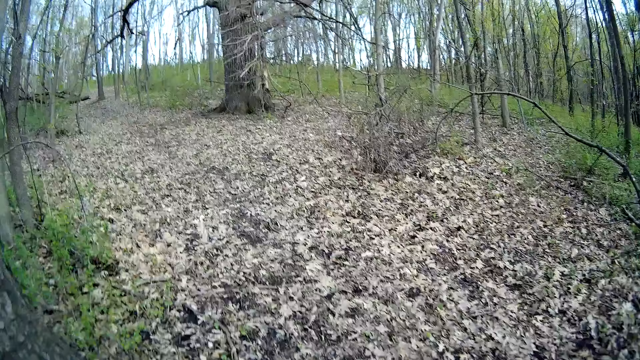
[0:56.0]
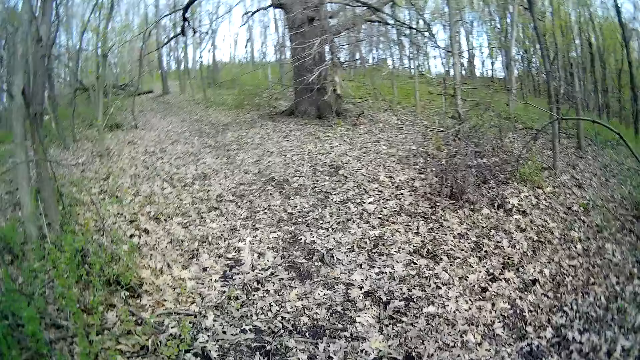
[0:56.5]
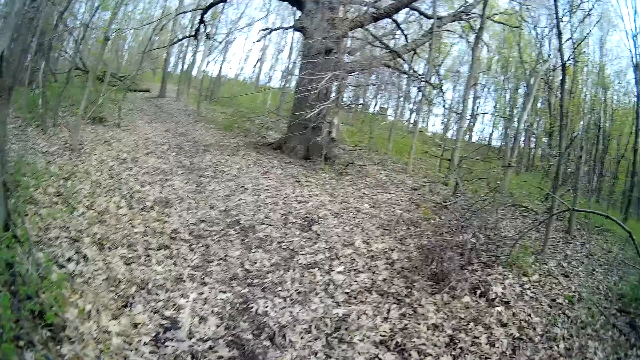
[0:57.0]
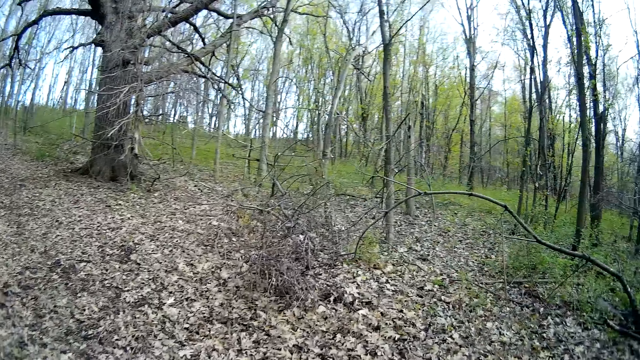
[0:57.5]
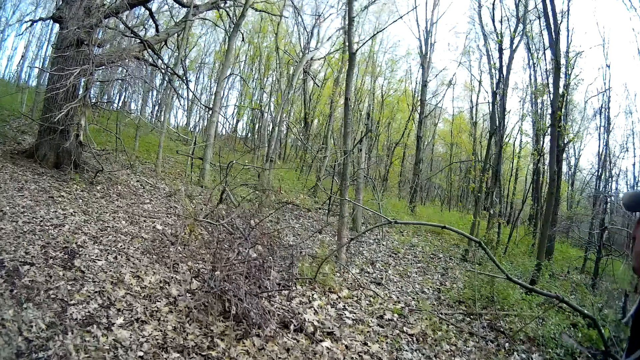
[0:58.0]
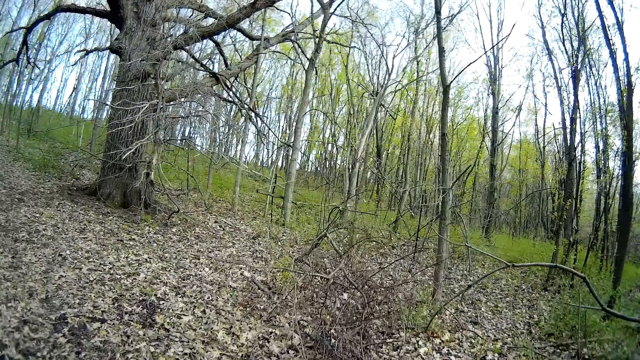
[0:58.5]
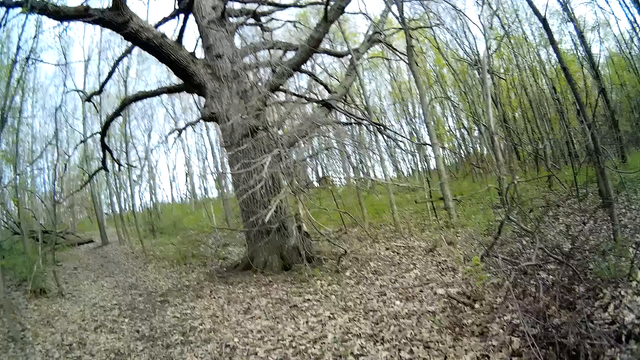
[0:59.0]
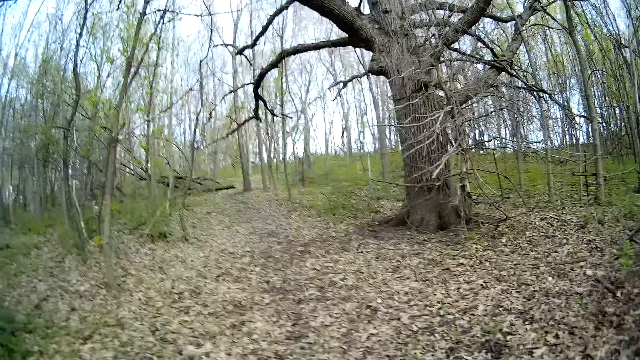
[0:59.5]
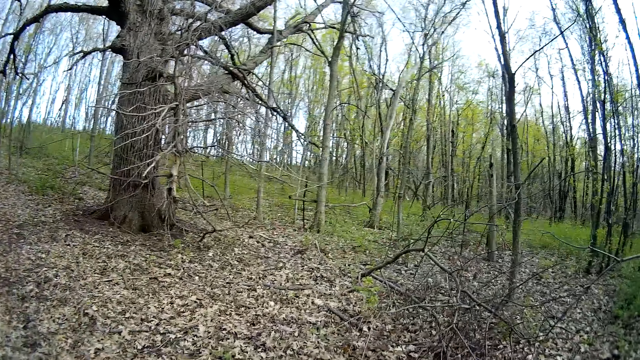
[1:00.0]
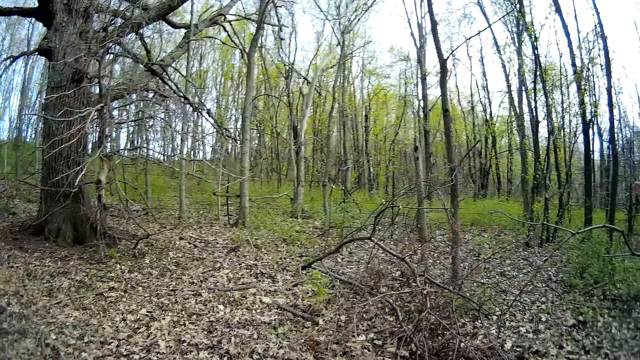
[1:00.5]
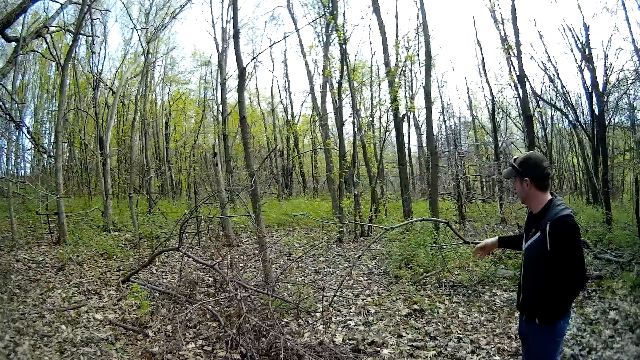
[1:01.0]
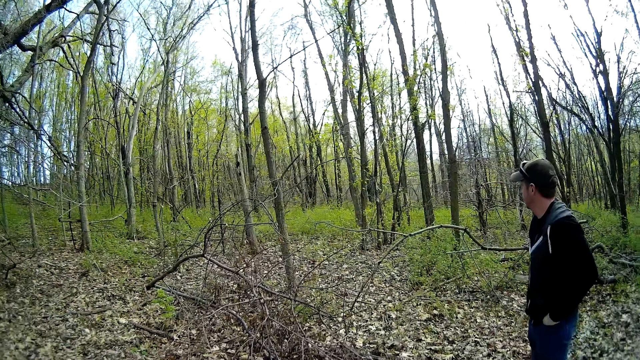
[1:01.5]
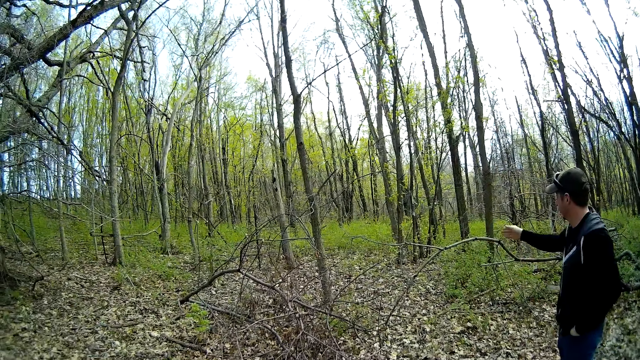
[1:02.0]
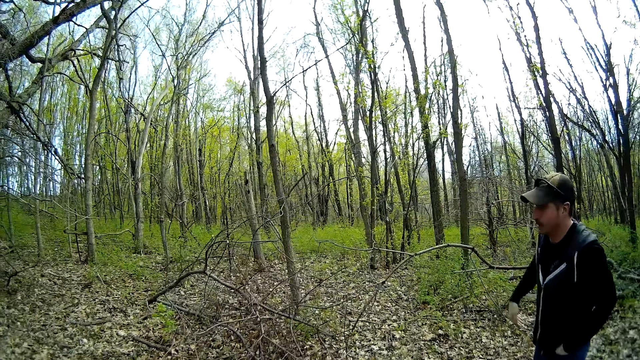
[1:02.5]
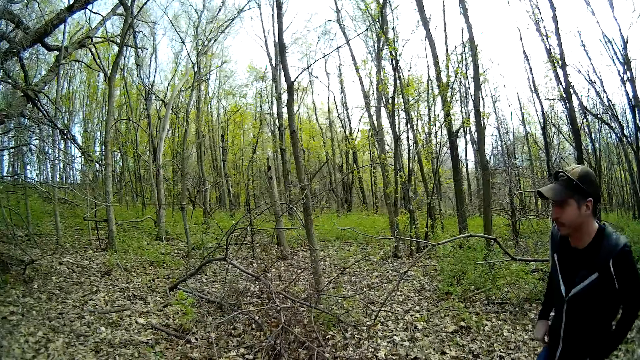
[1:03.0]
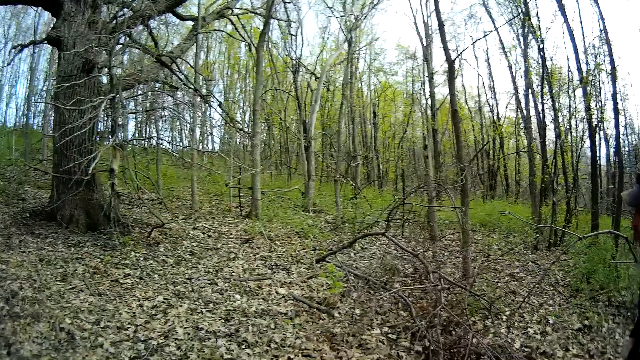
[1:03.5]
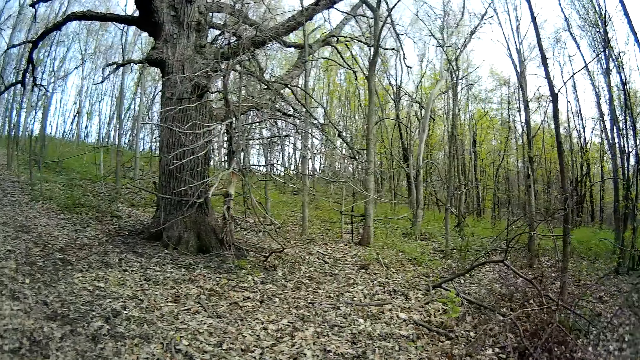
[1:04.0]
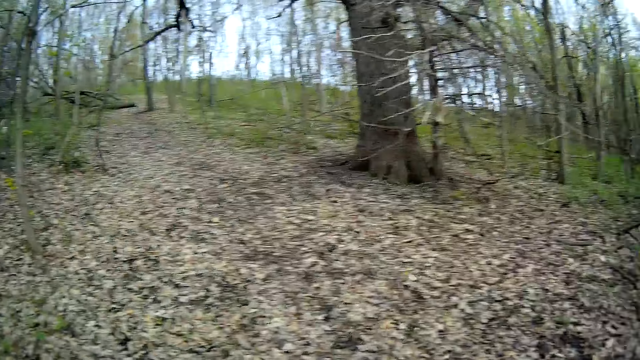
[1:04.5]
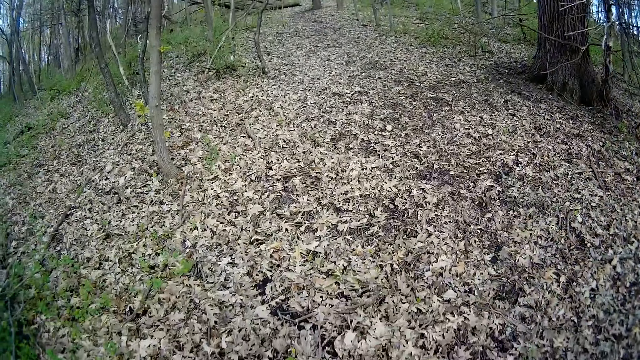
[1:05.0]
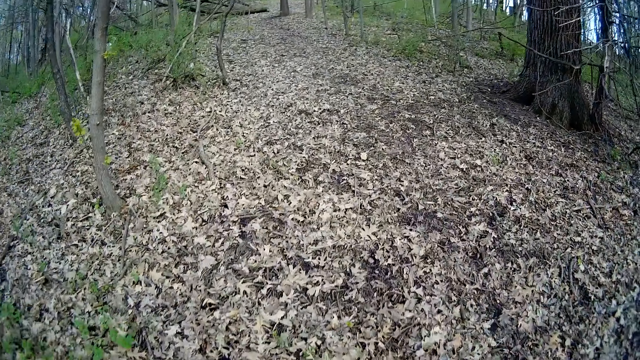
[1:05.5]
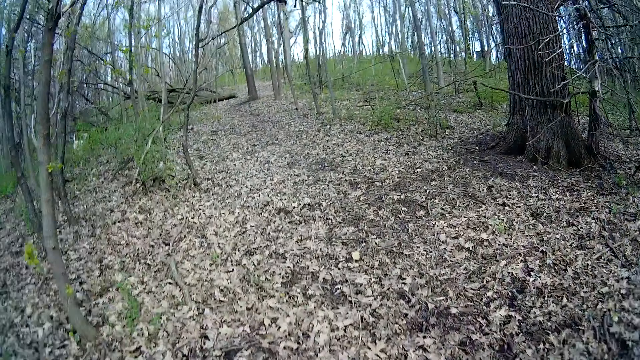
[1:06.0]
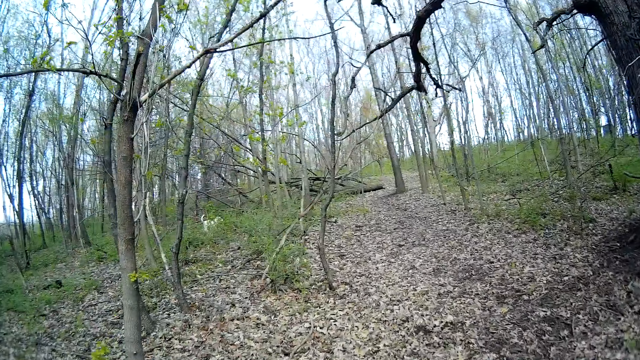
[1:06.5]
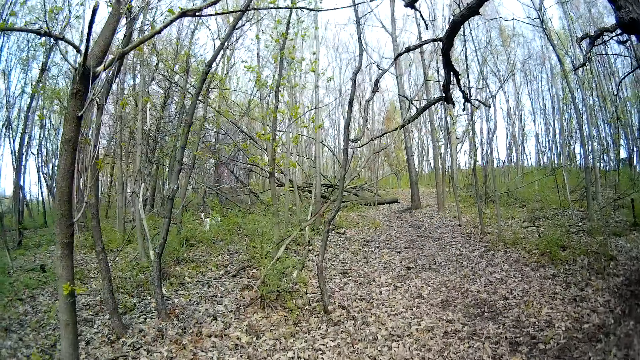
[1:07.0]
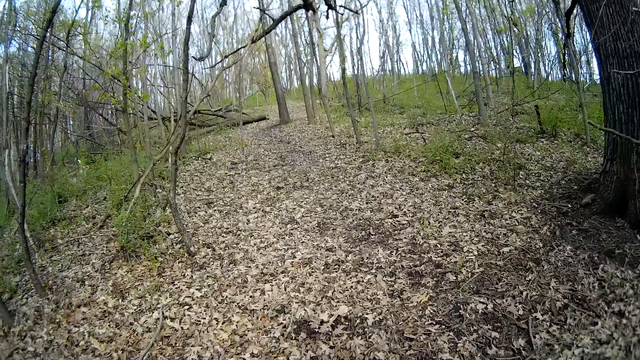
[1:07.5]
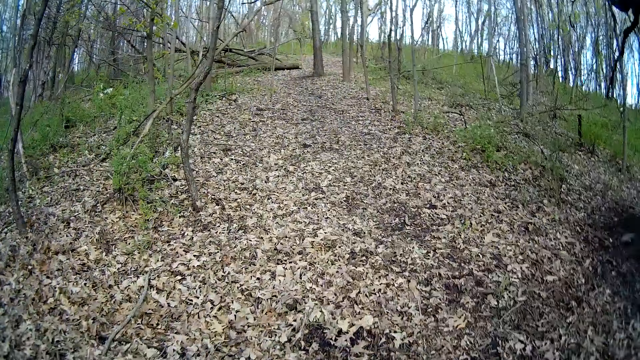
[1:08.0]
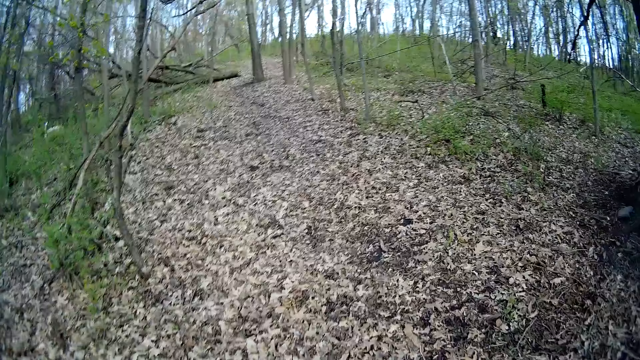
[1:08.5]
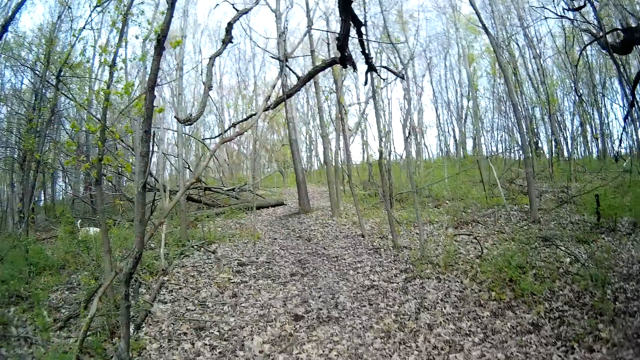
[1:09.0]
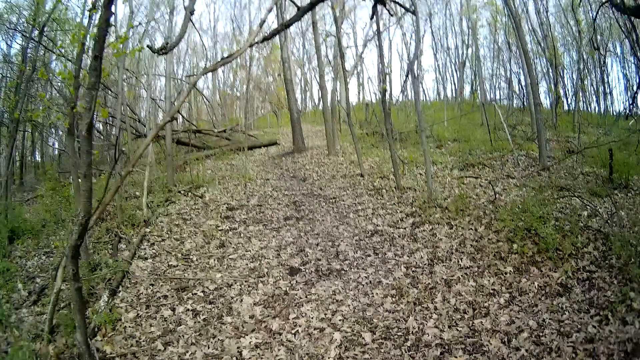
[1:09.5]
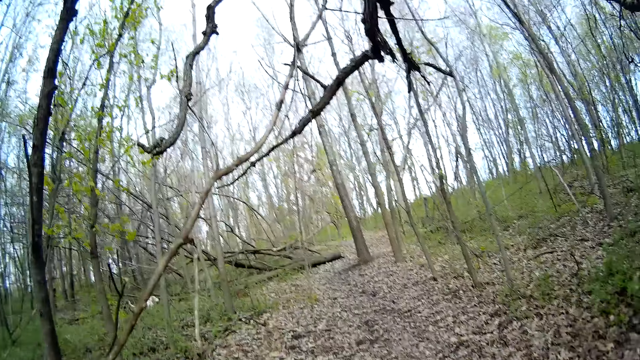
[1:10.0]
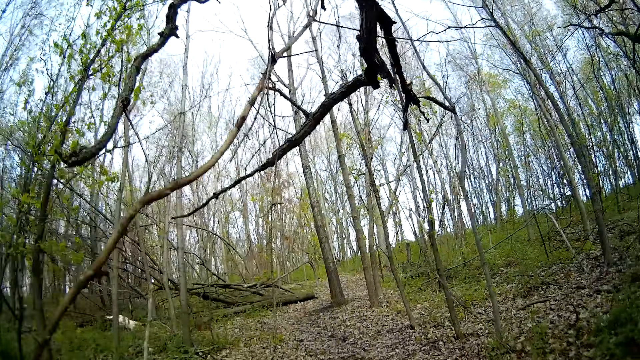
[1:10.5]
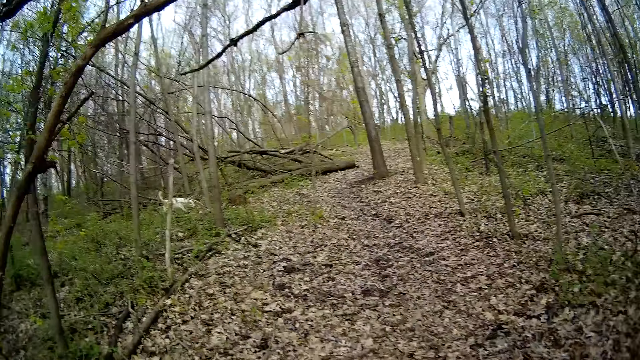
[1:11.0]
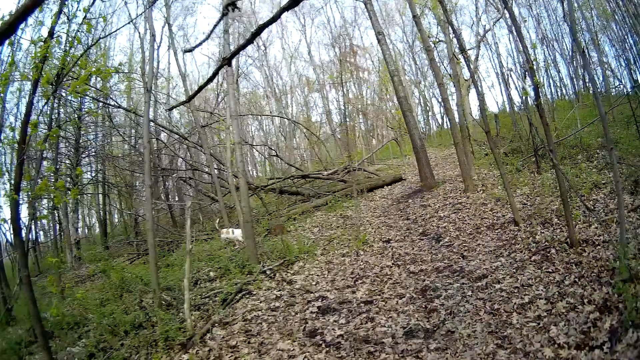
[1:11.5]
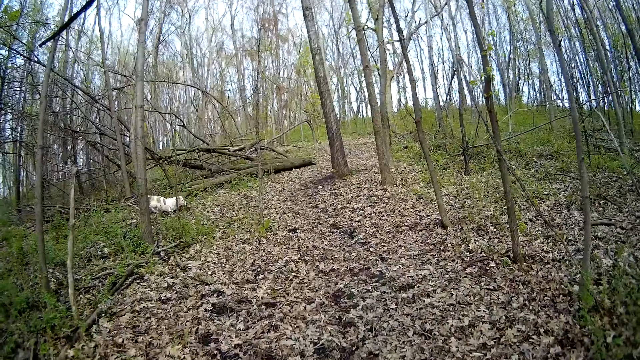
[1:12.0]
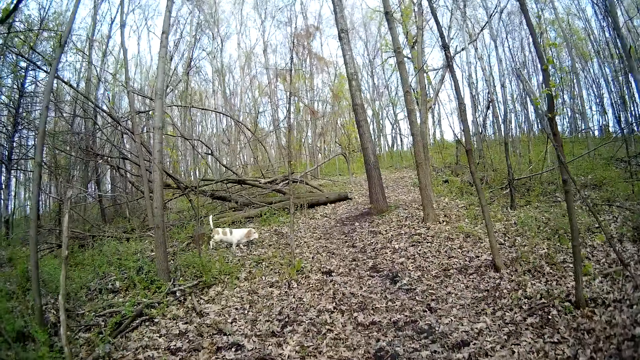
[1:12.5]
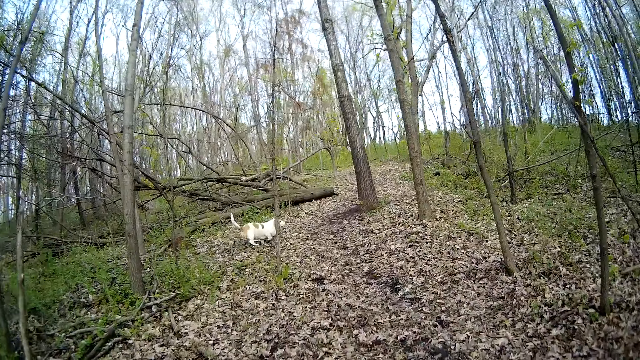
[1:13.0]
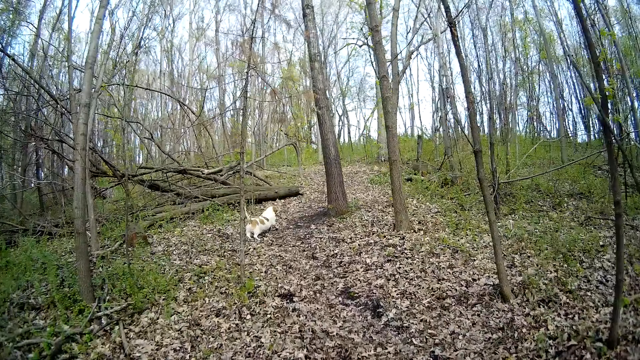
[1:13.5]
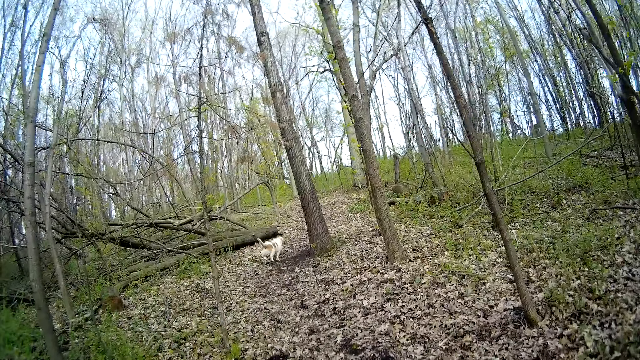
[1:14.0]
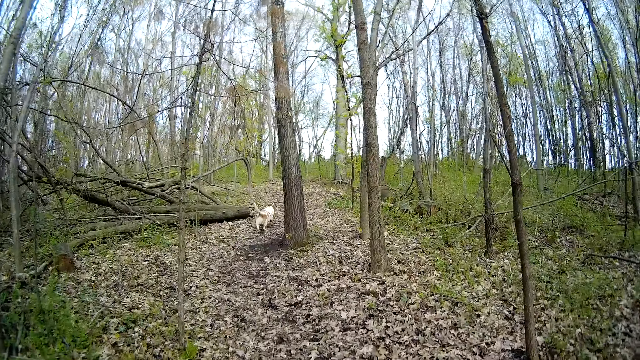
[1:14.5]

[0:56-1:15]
A man walks around the compound. The man moves his hand. The man walks around the compound. The camera wearer walks around the compound. A dog walks out of the woods to the forest pathway.
